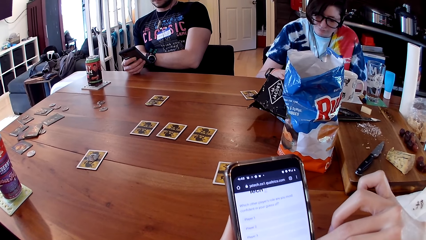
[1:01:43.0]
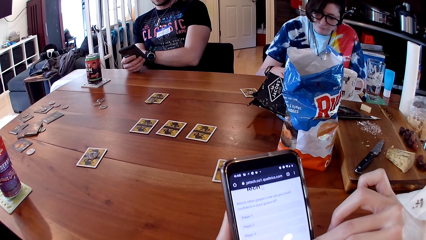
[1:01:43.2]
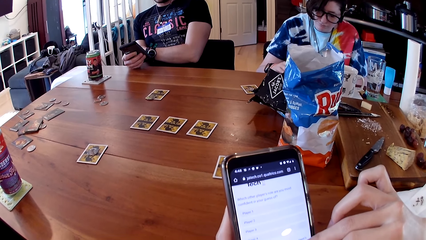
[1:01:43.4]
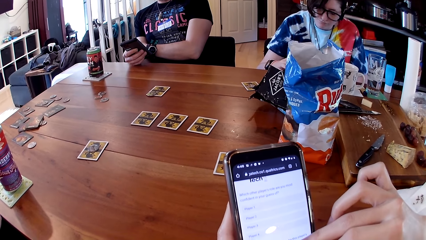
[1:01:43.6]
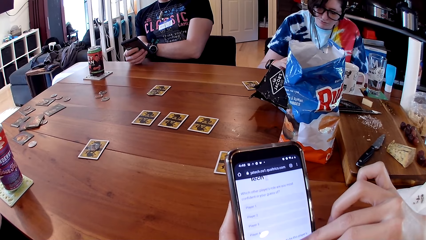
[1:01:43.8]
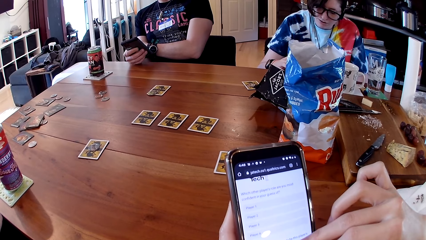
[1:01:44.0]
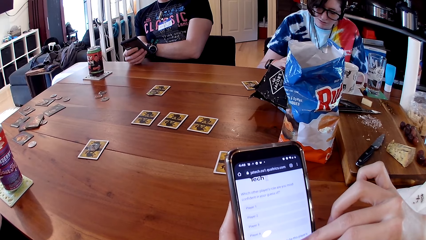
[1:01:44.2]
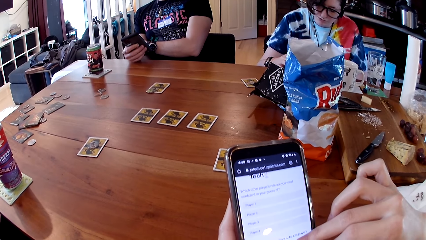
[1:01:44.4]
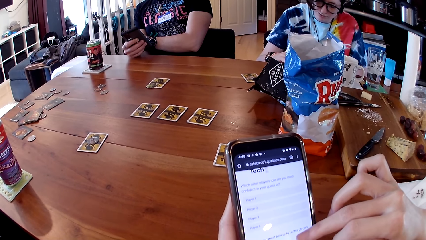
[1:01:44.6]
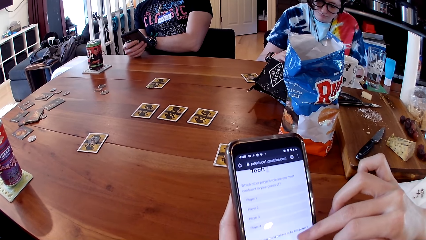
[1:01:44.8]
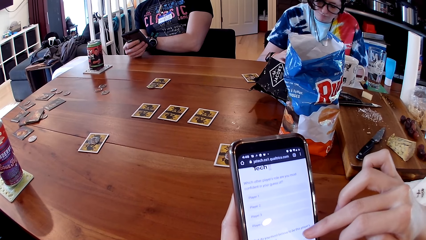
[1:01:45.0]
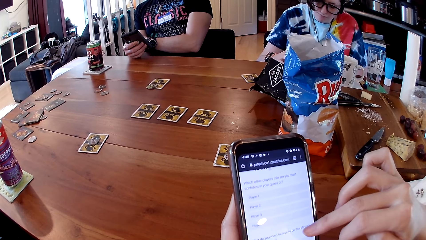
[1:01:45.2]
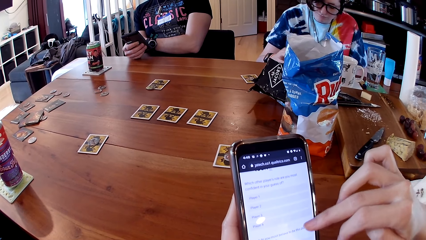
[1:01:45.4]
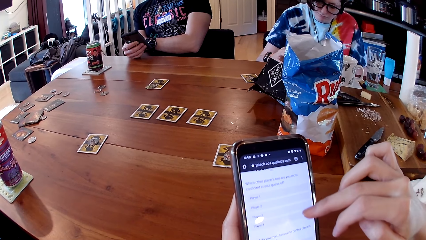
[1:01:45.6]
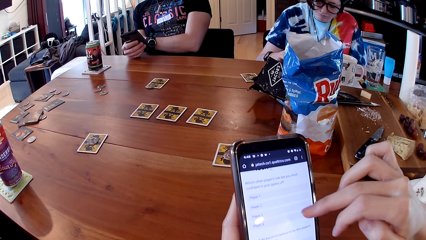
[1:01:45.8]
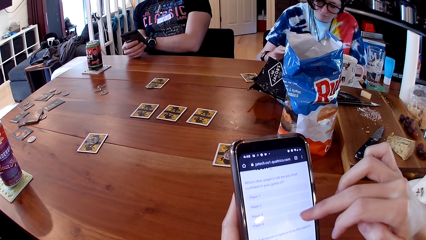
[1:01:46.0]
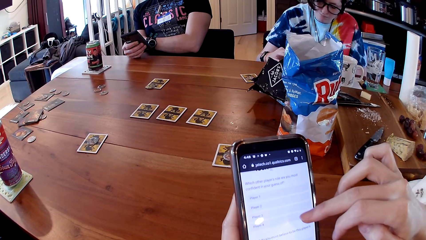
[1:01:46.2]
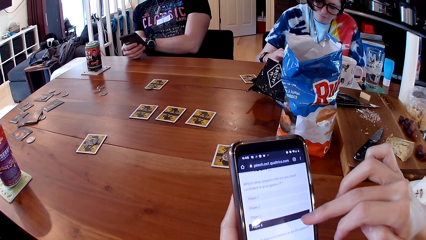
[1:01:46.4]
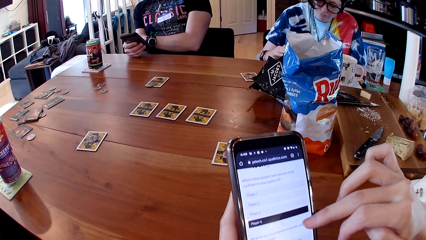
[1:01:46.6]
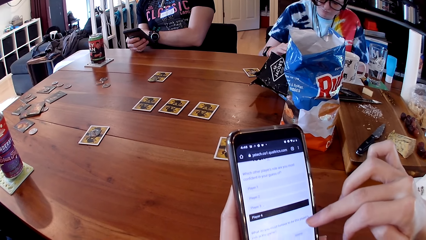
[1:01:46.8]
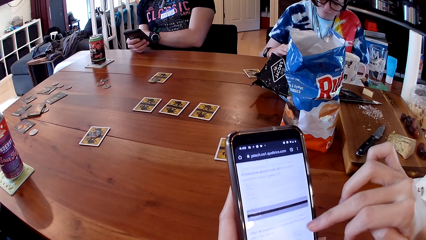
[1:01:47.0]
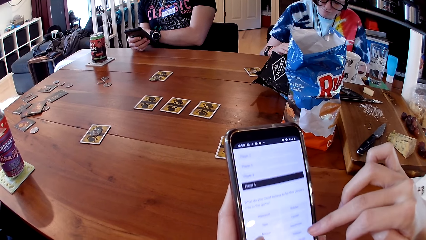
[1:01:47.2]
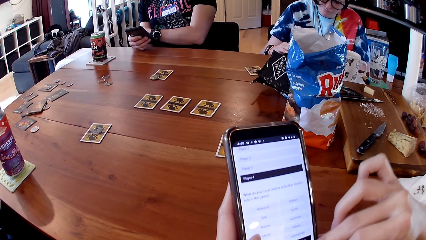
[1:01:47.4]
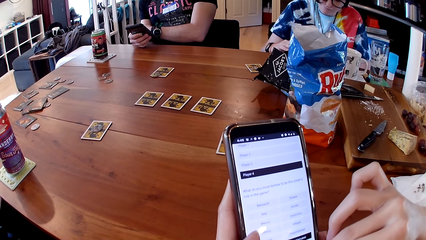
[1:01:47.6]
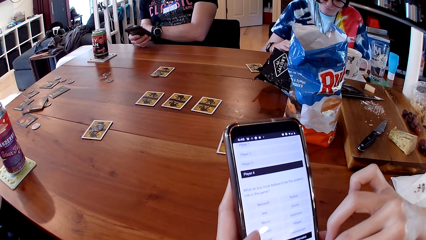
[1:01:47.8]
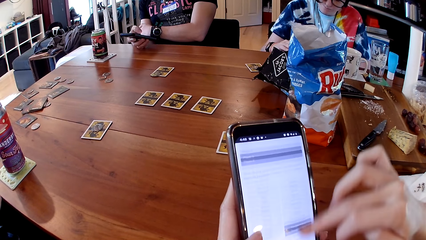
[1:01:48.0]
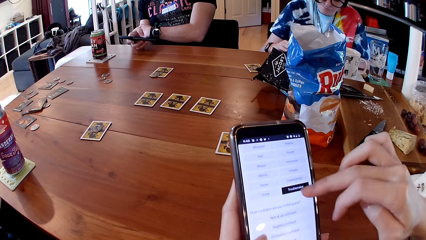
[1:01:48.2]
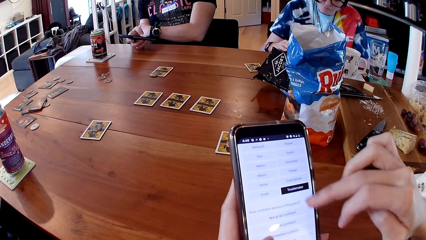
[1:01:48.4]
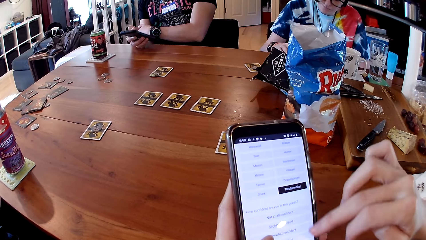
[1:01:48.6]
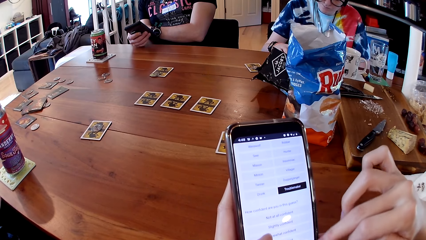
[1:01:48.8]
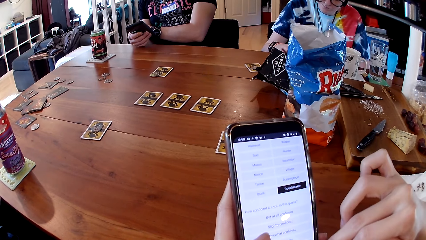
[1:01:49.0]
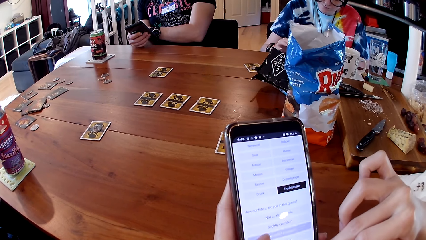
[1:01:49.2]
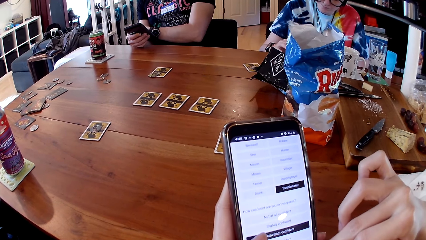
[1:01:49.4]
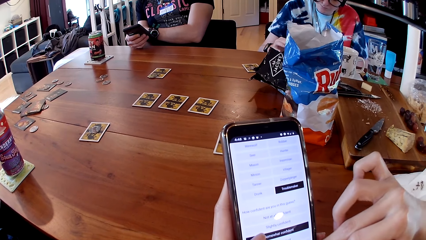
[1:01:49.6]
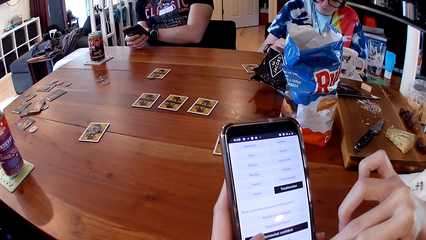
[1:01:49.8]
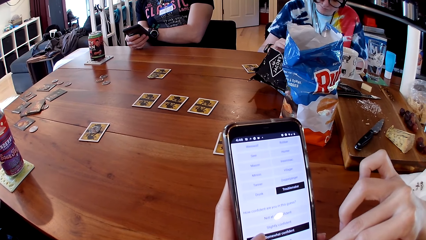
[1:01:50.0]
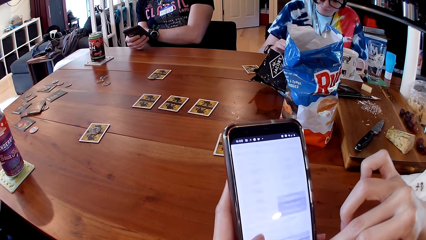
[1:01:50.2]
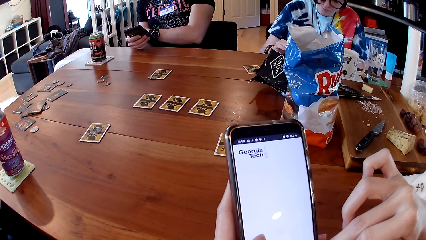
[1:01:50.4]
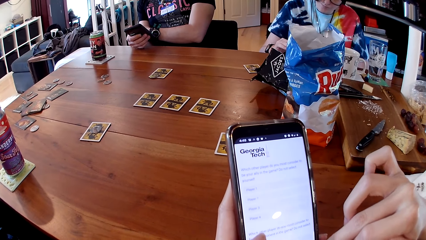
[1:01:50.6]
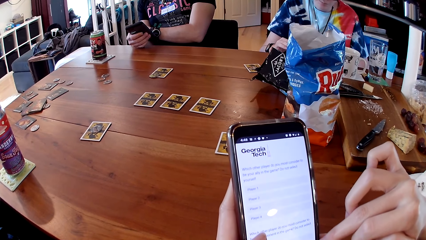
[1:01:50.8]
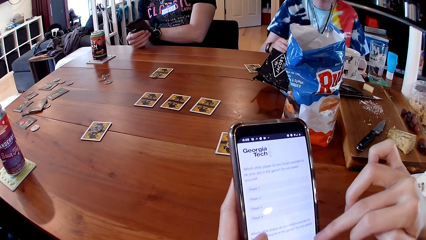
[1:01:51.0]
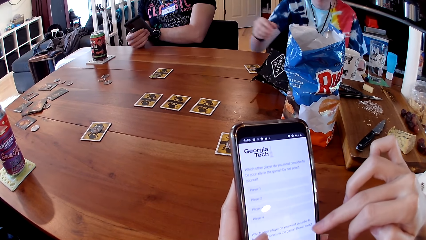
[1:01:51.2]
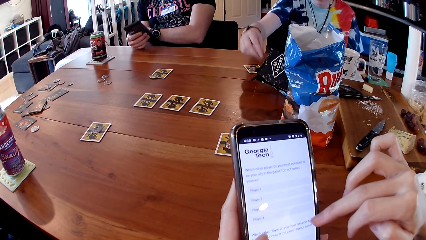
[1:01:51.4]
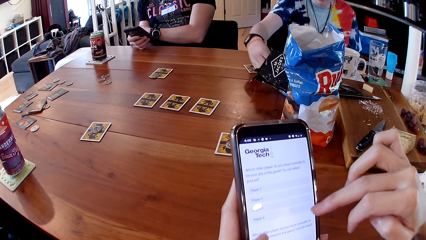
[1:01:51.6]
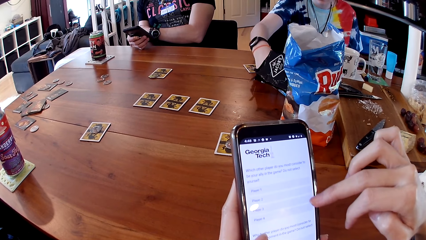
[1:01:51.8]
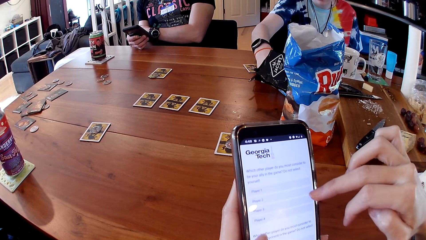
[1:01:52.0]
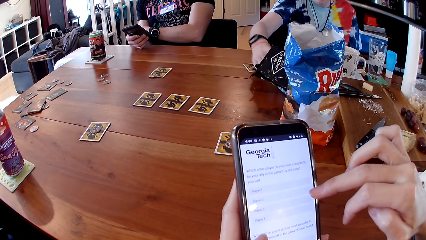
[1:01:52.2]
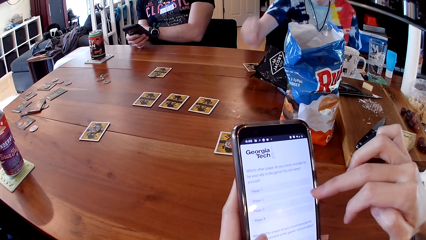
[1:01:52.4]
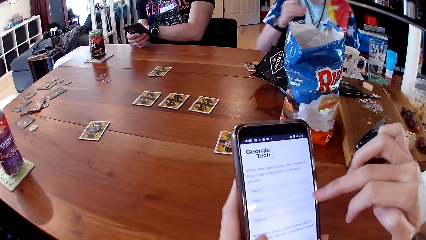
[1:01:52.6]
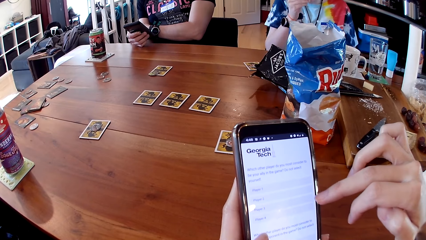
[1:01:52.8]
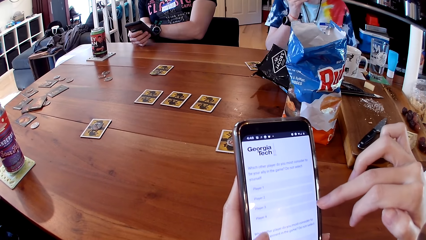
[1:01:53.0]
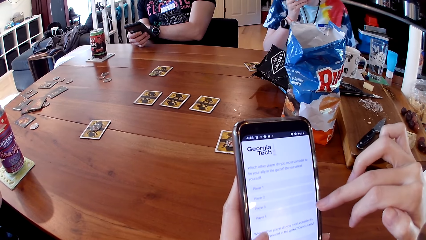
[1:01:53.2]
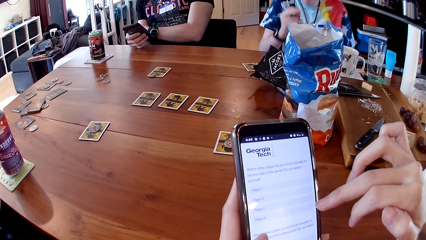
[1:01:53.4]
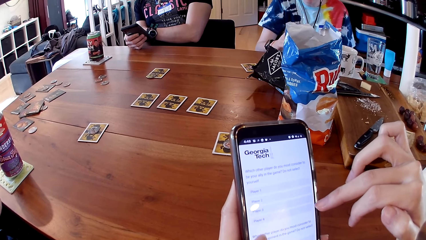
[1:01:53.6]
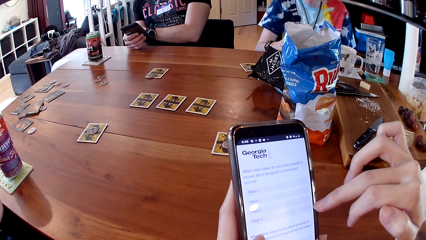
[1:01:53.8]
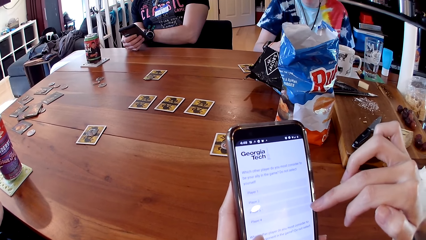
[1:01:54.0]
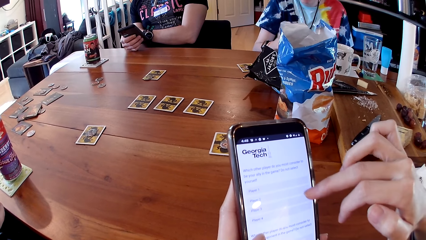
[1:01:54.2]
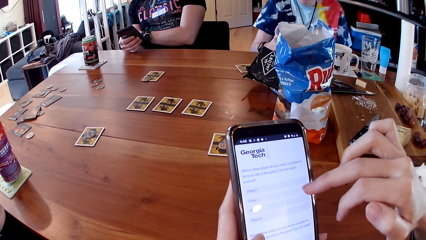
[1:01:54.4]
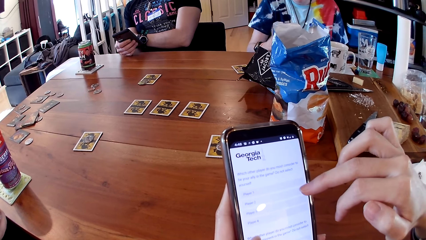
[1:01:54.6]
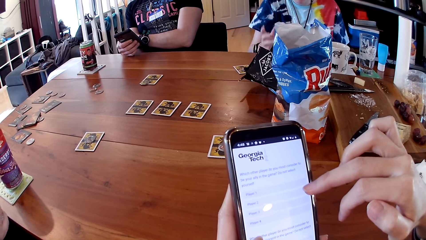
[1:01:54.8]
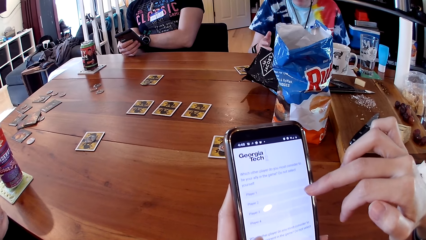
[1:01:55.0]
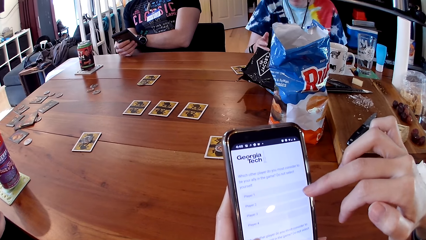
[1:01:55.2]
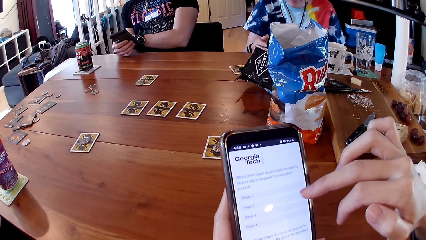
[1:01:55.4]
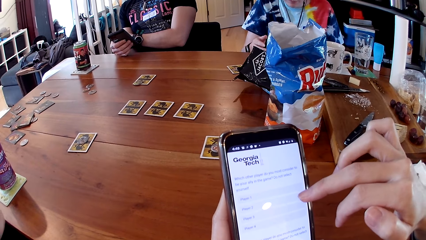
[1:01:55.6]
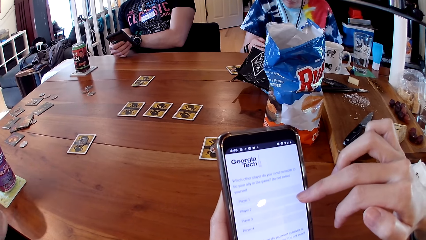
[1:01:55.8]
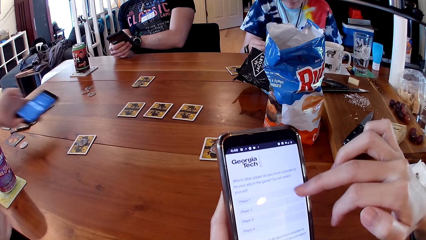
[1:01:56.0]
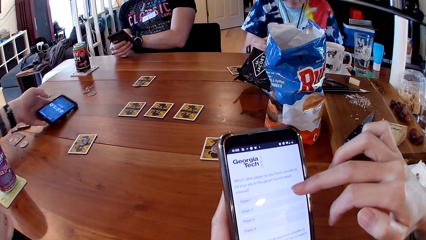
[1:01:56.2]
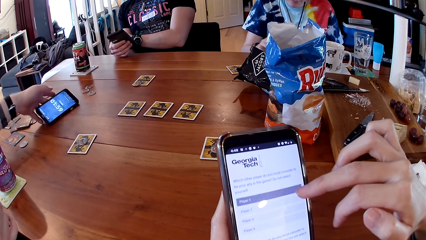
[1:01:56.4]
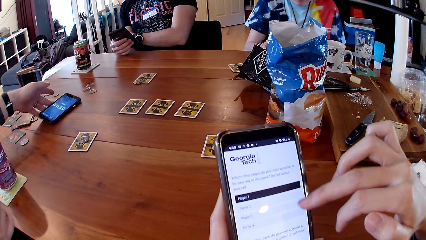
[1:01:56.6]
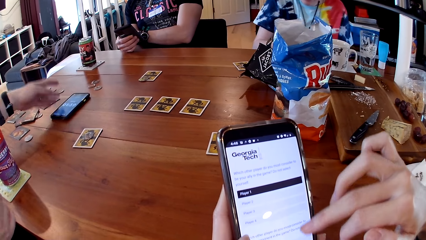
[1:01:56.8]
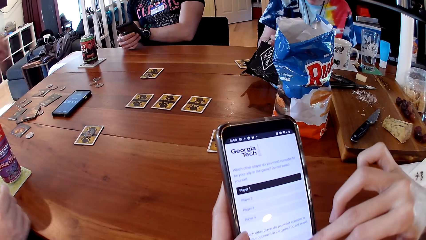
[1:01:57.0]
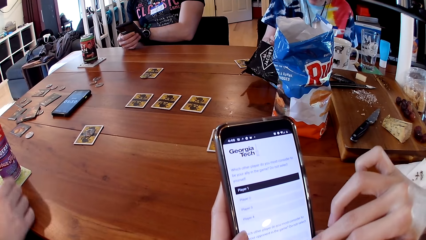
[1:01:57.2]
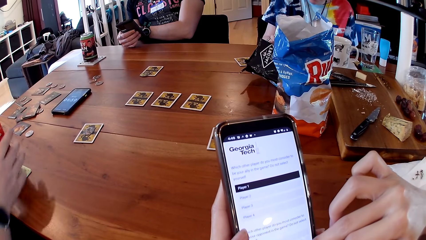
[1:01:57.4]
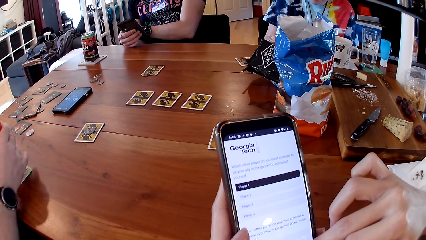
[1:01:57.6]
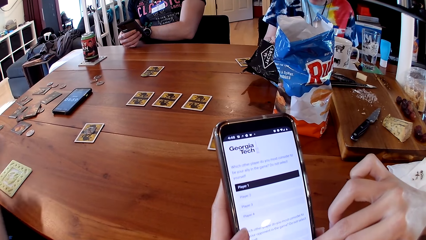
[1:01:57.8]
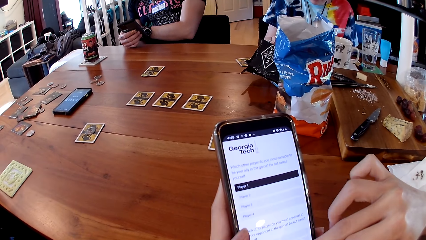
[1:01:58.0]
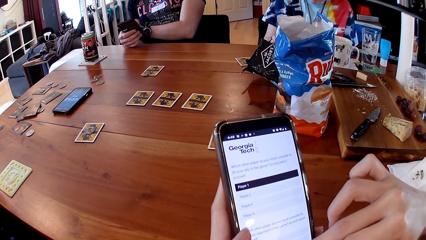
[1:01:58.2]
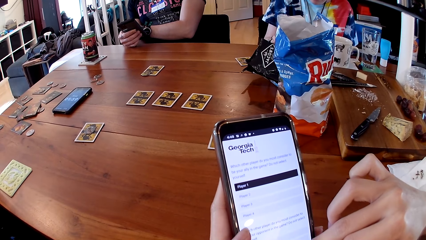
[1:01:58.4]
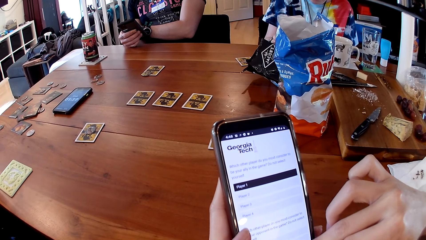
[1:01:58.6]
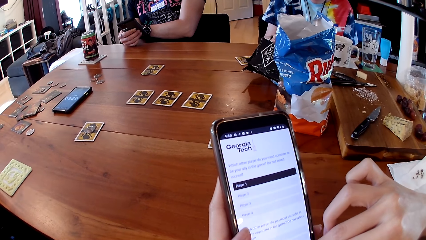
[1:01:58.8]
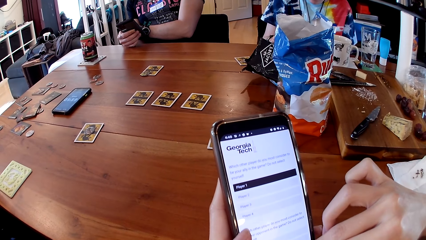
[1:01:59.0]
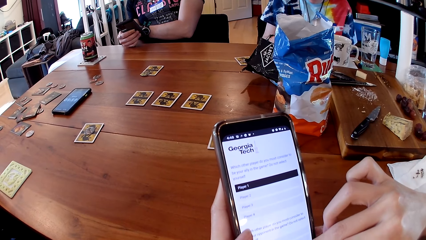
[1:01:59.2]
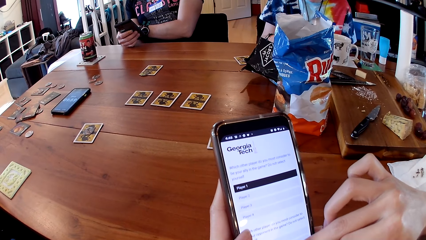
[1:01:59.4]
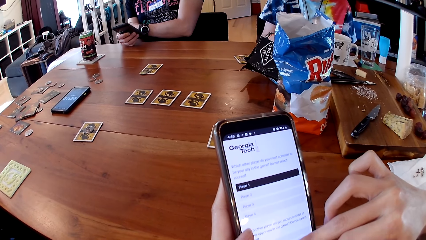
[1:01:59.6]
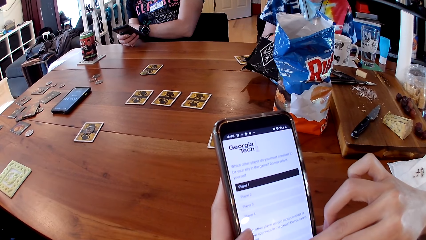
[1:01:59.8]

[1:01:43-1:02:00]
A woman picks up a cracker from the pack of crackers on the table with her right hand. The woman eats the cracker in her right hand. A man places the phone on the table with his left hand. The man picks up the can on the table with his right hand.
